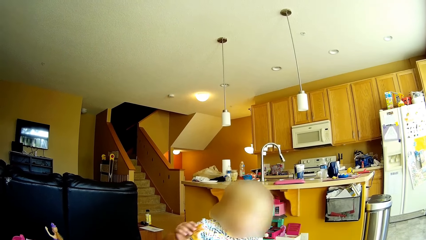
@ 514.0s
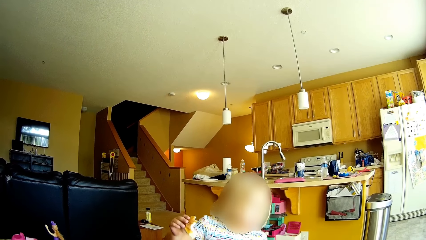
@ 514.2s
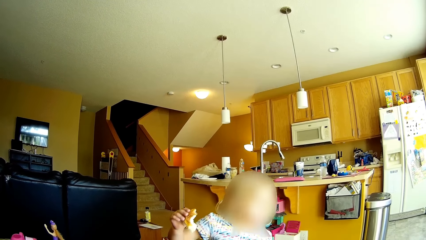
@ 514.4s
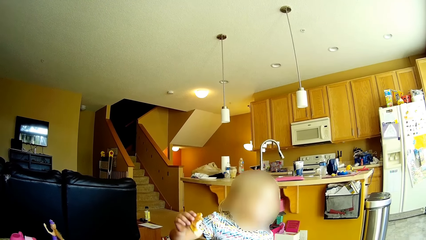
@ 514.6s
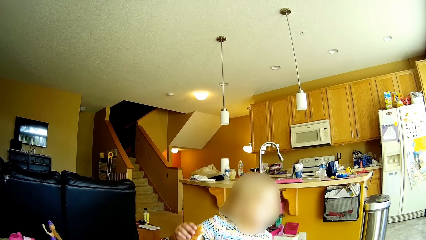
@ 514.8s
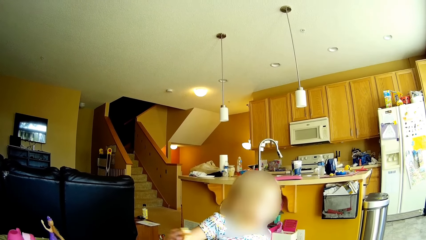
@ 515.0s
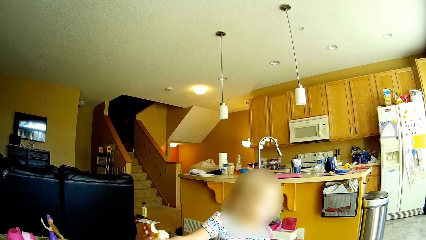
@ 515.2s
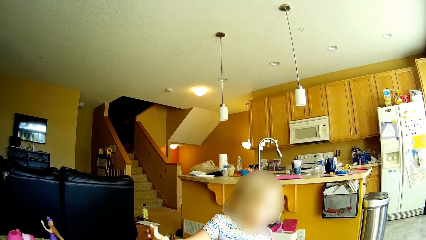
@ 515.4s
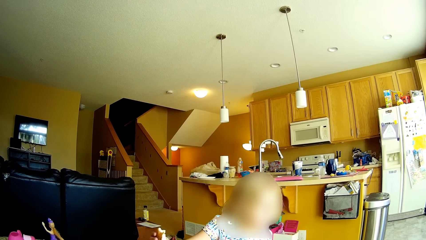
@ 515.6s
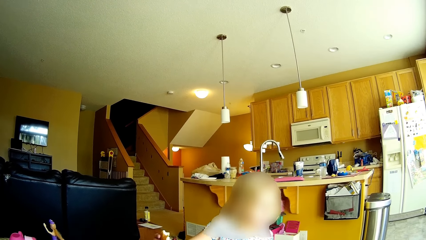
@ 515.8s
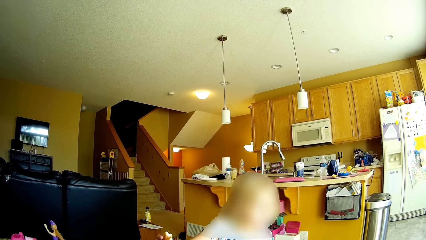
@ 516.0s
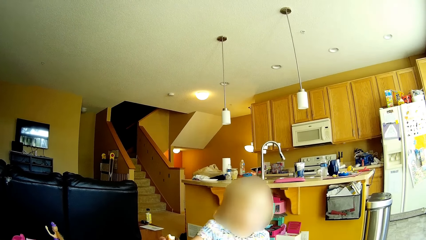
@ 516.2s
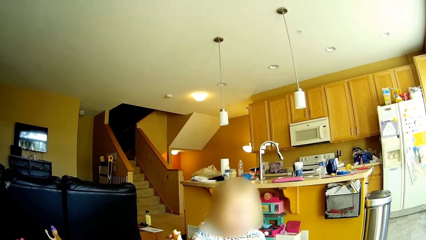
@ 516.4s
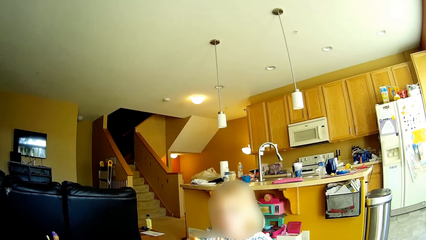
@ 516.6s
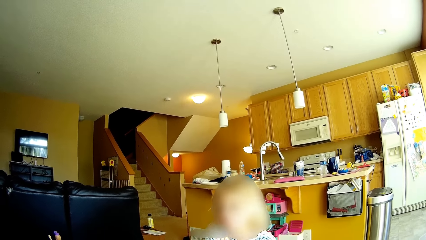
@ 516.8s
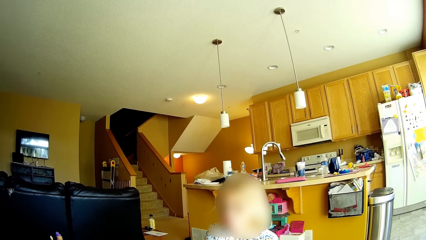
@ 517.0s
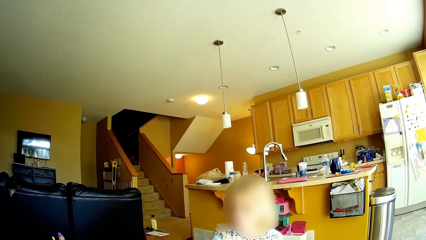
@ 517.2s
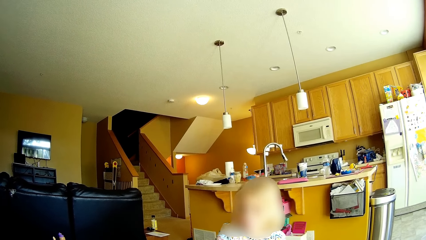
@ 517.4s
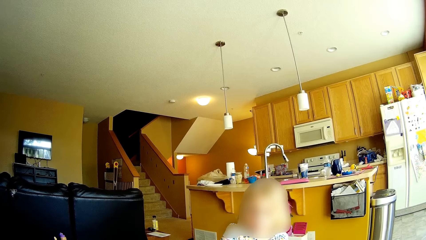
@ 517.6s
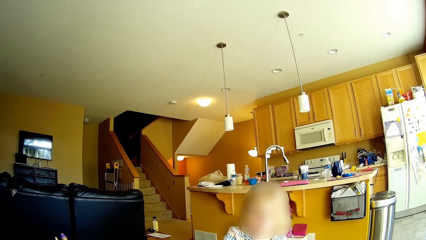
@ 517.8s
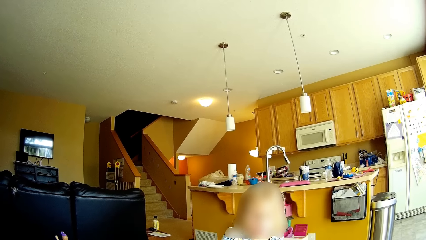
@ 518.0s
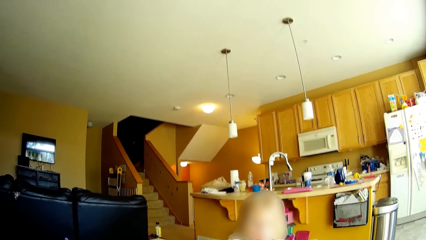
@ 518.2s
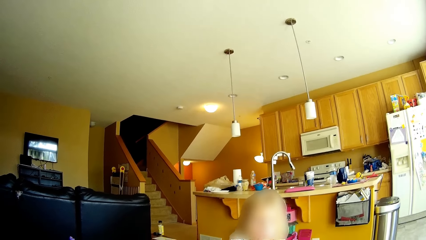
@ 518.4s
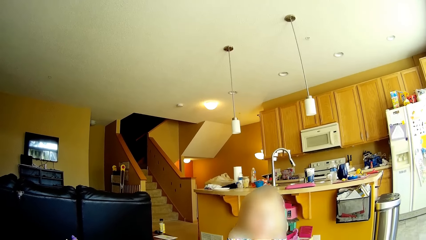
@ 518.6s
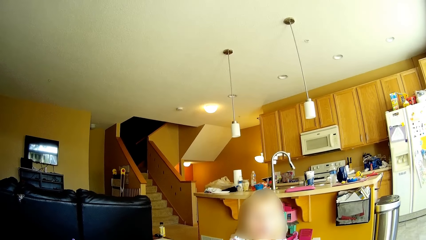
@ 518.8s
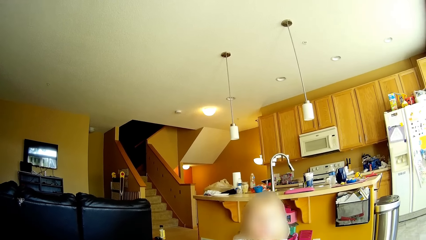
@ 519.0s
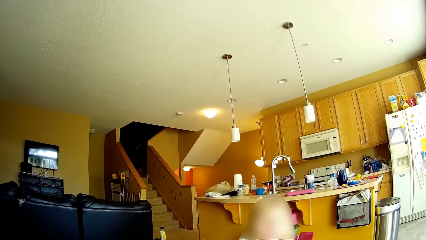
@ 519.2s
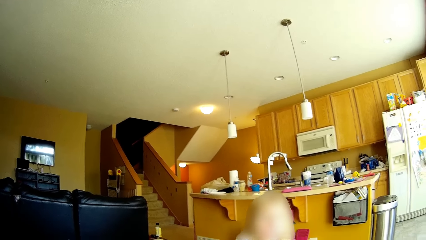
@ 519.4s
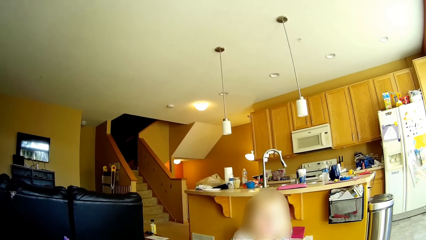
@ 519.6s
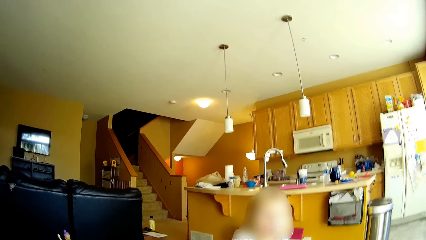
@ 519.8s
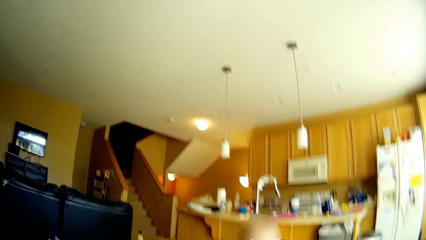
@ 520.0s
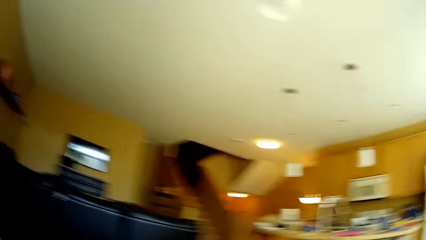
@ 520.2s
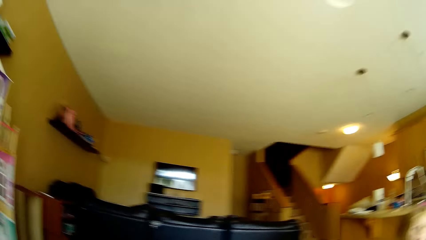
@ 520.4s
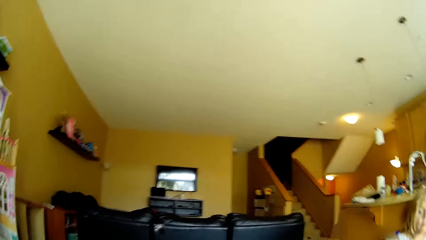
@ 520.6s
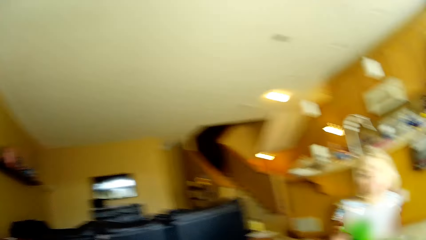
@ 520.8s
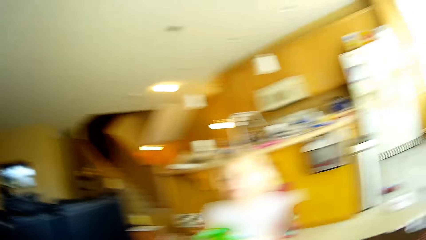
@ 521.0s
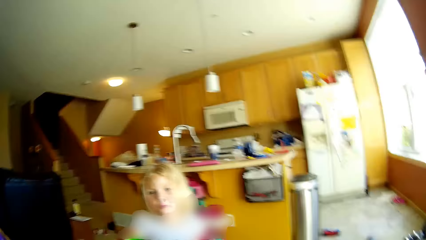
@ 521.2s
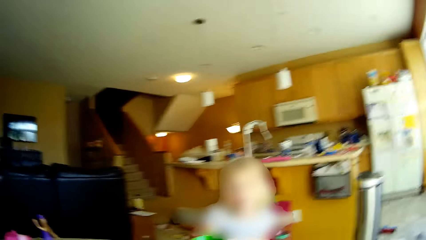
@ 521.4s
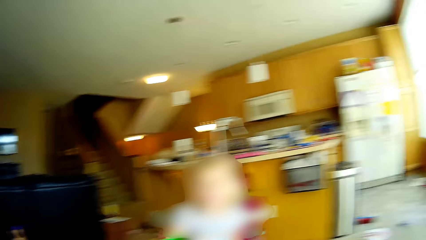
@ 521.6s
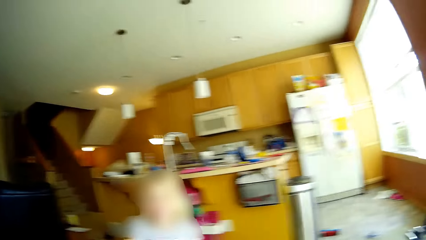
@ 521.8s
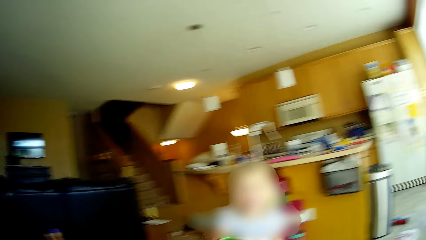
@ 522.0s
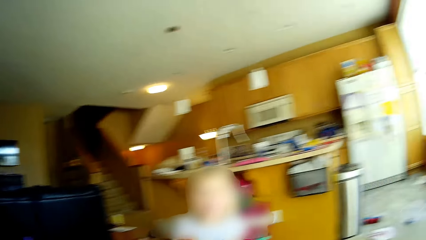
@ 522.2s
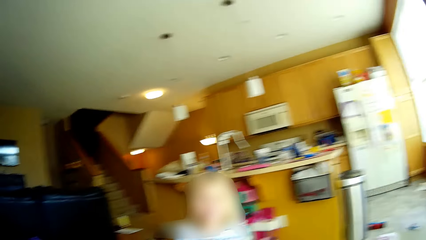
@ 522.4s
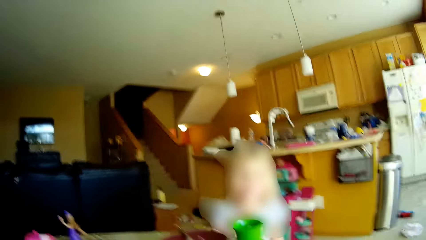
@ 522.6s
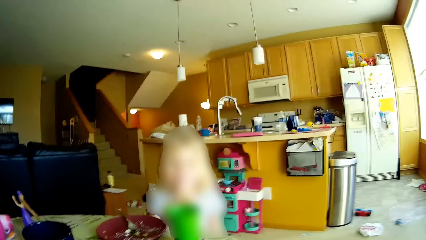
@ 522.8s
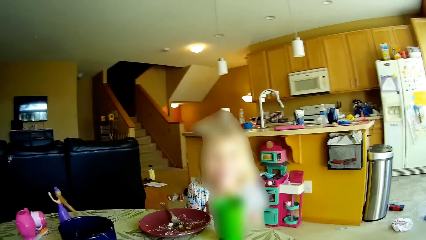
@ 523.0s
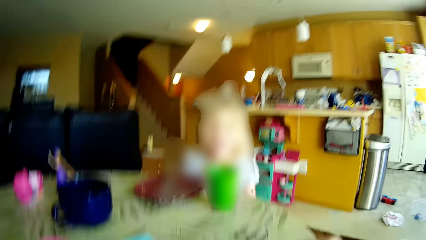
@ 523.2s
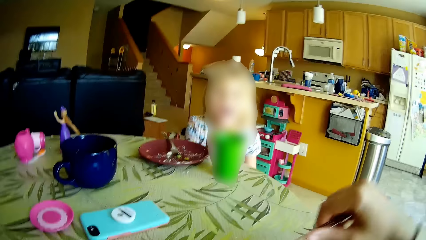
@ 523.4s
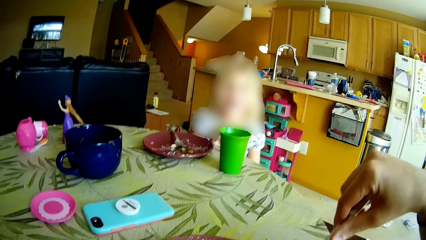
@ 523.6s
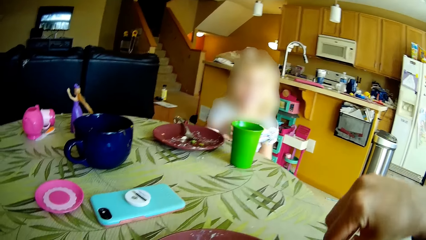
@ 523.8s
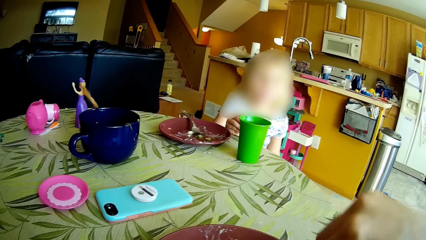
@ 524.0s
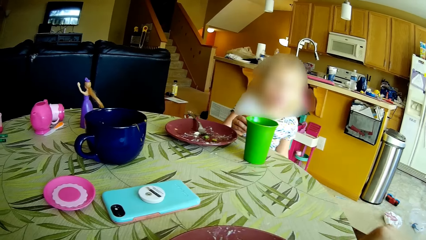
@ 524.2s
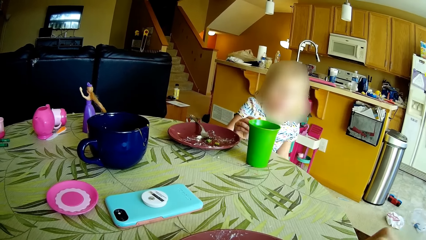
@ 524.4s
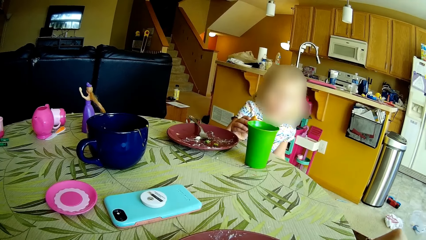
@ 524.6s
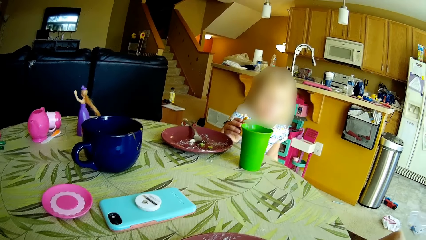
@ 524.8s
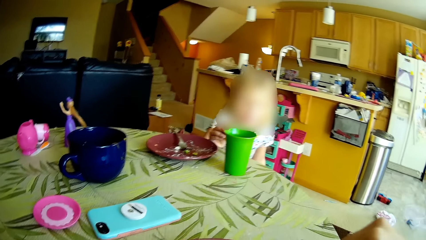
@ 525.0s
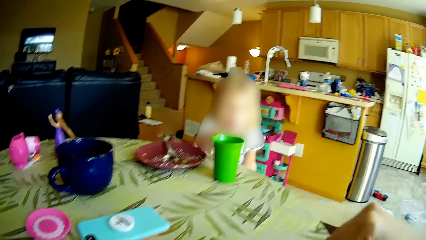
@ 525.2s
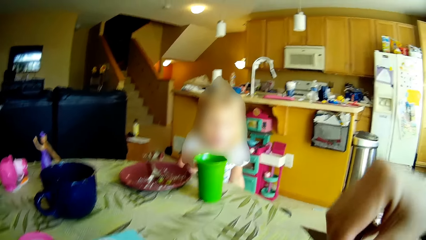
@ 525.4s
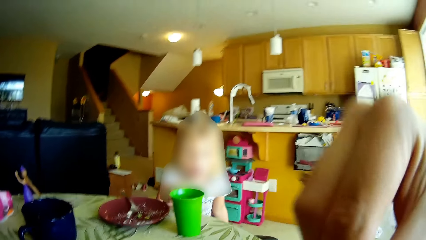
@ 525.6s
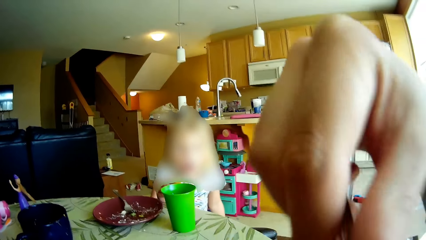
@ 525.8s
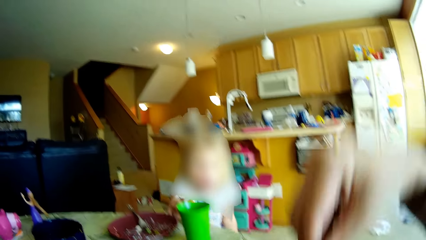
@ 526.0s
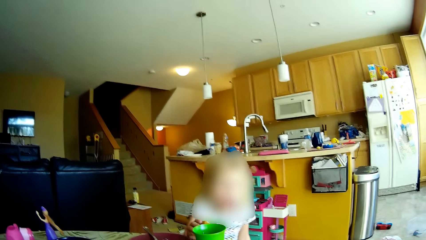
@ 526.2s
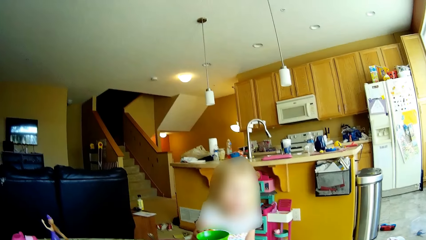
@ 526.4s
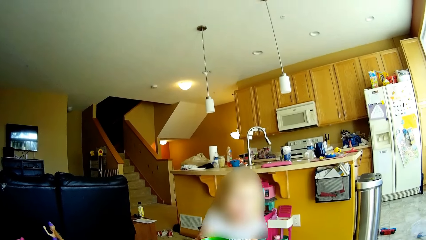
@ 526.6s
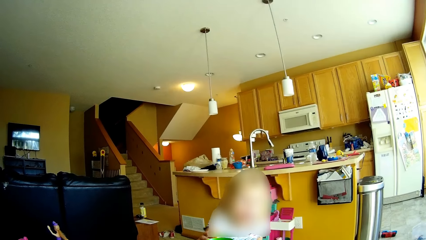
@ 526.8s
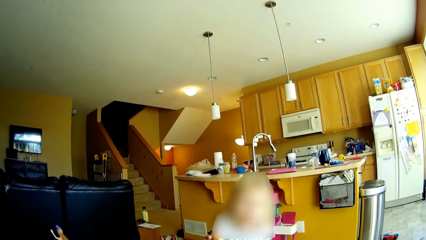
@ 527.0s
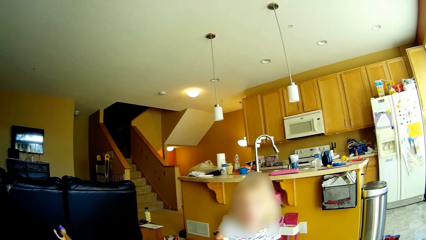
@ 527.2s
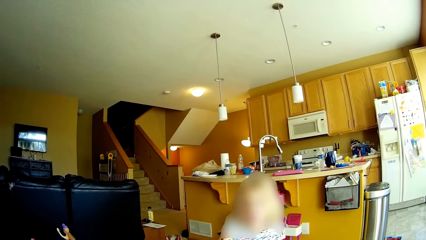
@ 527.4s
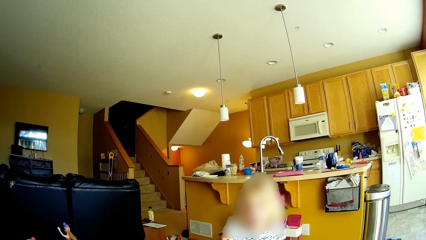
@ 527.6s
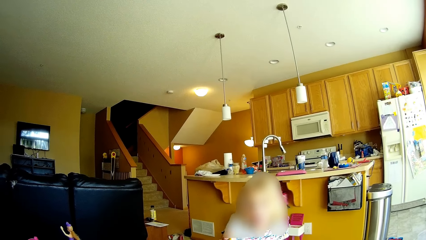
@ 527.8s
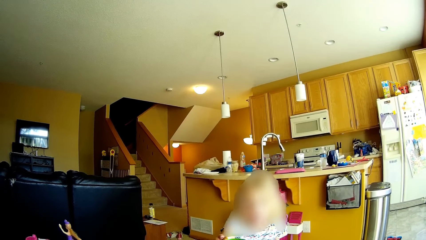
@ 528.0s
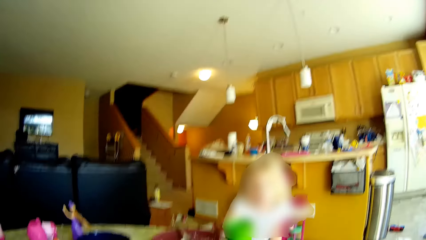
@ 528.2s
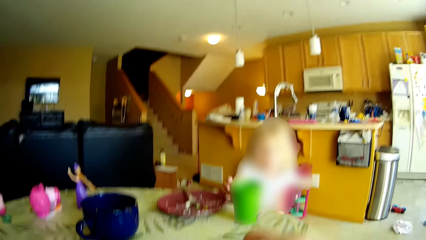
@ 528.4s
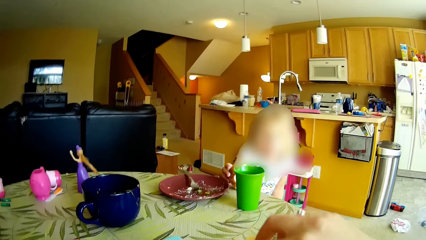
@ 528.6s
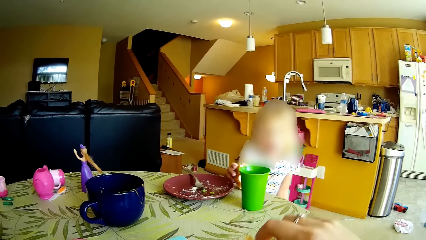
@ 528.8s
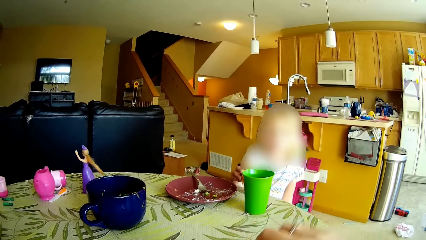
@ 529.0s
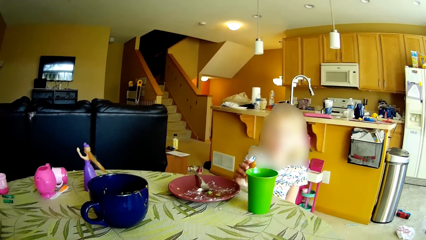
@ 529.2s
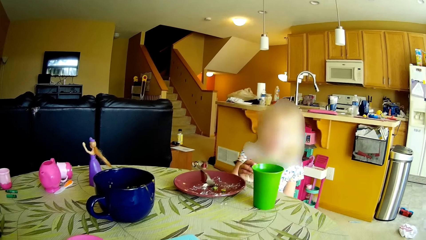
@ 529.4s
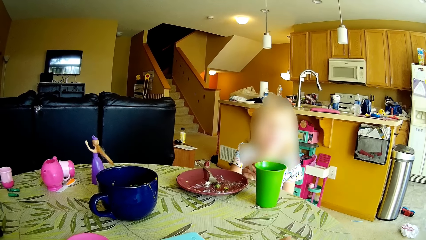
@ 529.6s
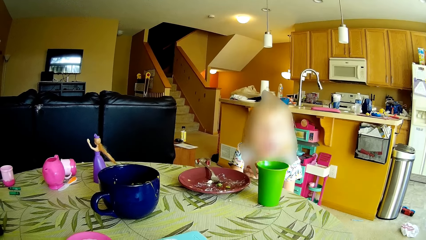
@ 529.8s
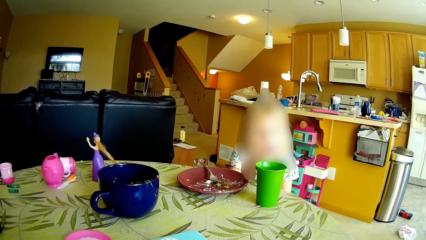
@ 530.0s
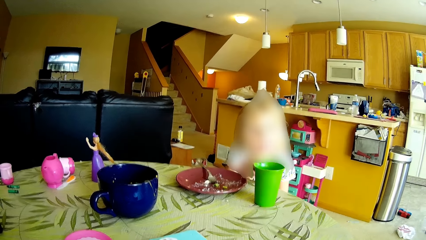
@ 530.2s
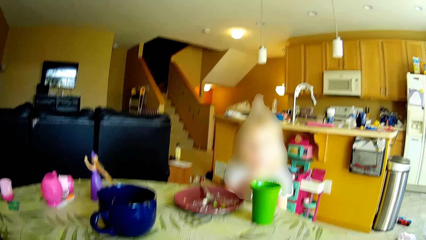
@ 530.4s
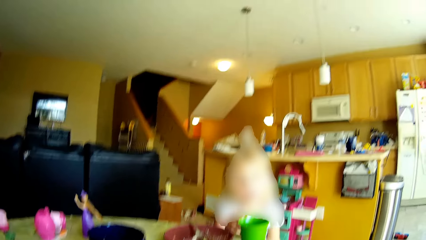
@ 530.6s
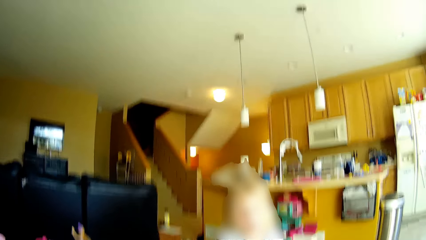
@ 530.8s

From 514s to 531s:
The camera wearer scrapes the plate on the table with the fork in her right hand. She scoops food with the fork. She lifts the fork towards her mouth. She eats the food.
